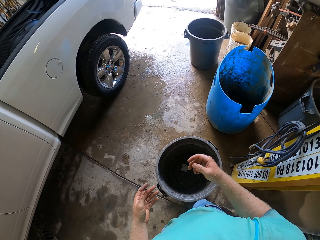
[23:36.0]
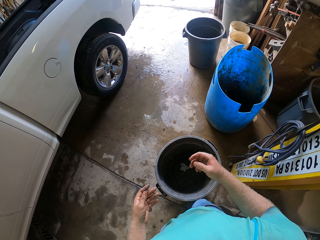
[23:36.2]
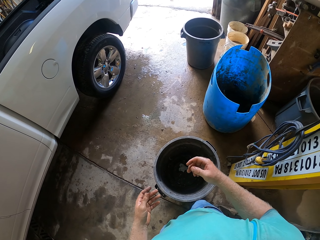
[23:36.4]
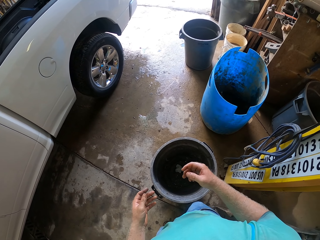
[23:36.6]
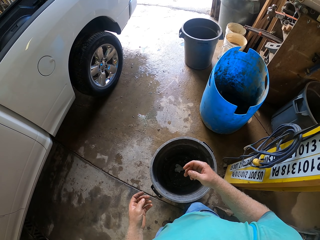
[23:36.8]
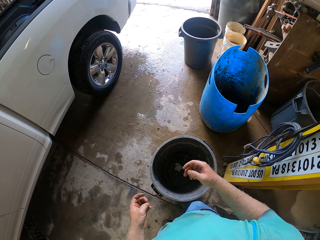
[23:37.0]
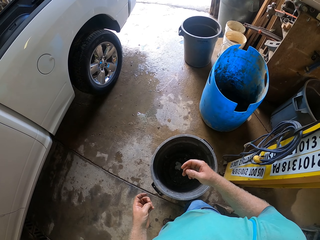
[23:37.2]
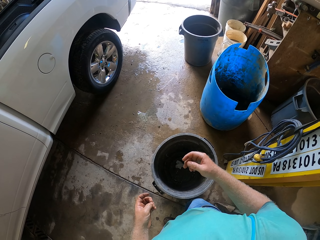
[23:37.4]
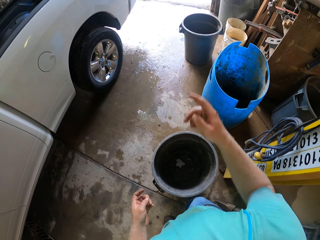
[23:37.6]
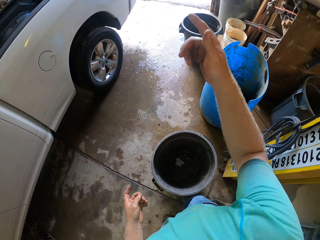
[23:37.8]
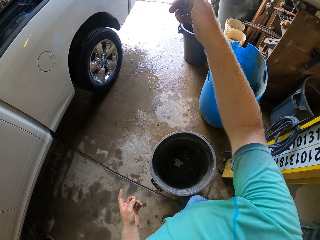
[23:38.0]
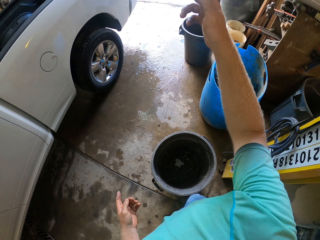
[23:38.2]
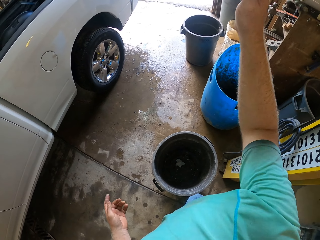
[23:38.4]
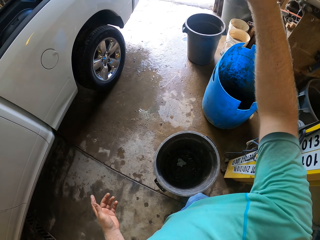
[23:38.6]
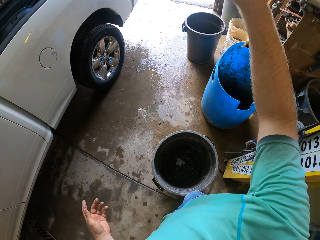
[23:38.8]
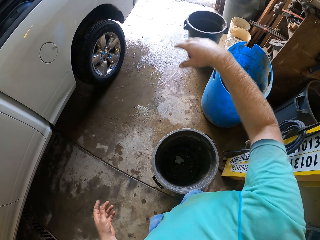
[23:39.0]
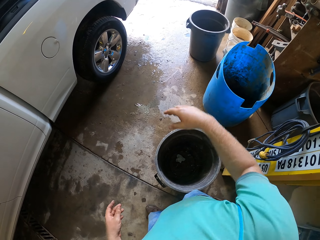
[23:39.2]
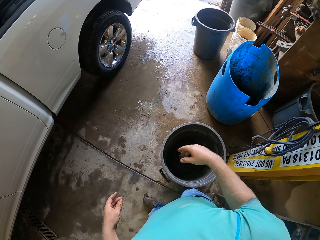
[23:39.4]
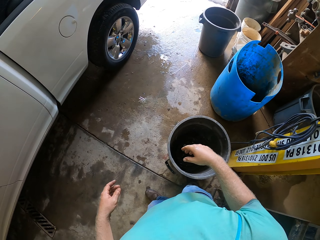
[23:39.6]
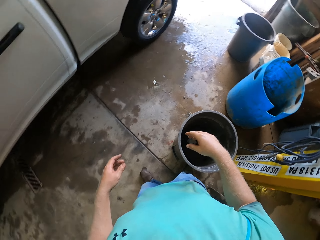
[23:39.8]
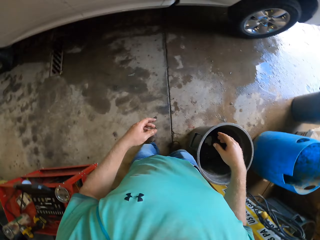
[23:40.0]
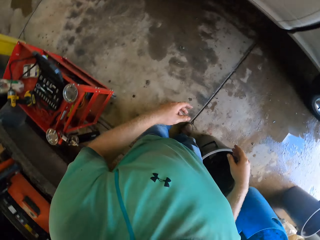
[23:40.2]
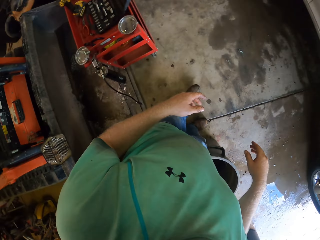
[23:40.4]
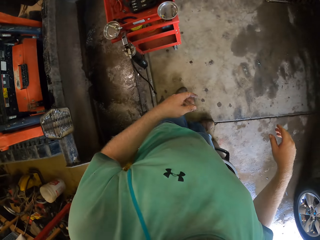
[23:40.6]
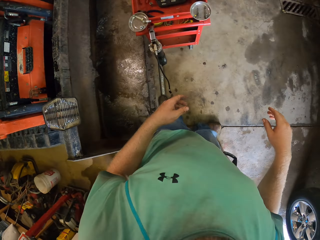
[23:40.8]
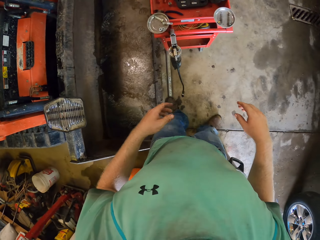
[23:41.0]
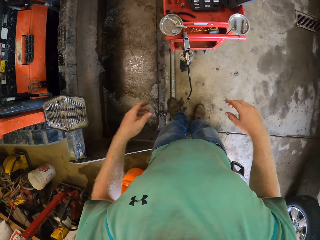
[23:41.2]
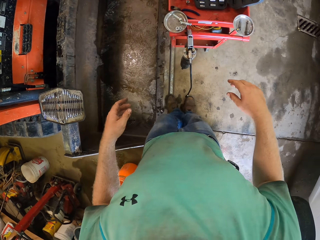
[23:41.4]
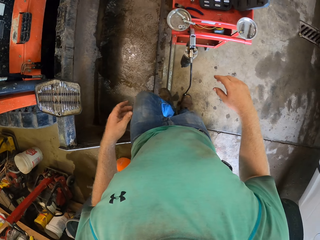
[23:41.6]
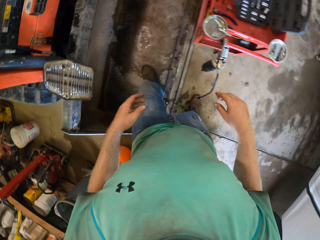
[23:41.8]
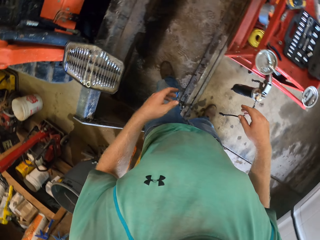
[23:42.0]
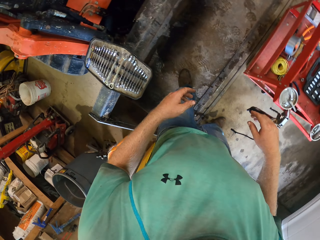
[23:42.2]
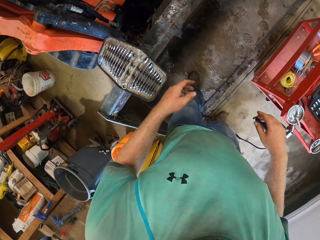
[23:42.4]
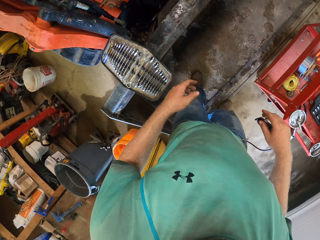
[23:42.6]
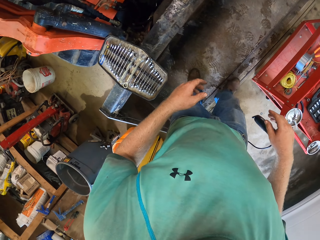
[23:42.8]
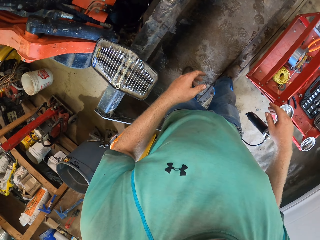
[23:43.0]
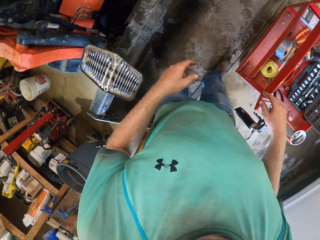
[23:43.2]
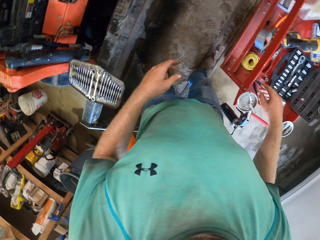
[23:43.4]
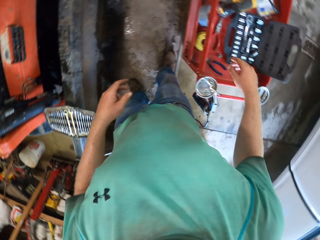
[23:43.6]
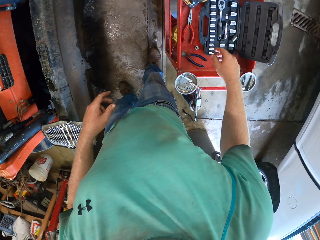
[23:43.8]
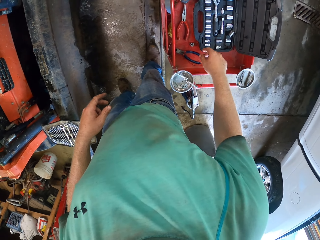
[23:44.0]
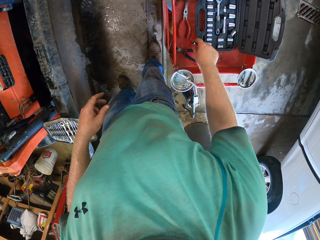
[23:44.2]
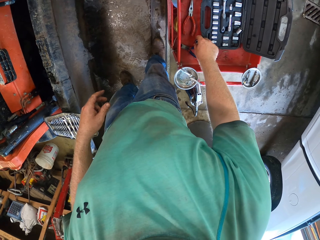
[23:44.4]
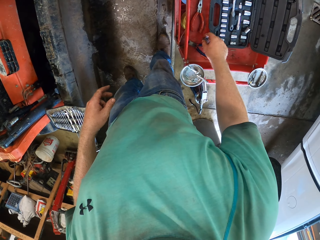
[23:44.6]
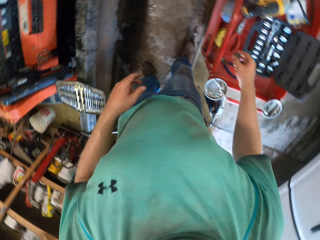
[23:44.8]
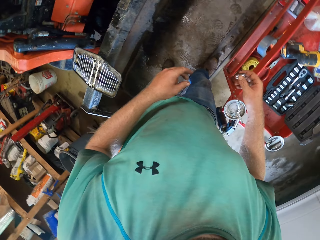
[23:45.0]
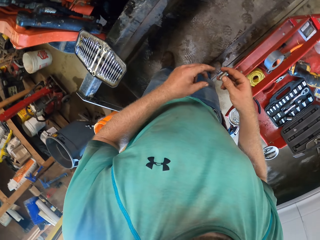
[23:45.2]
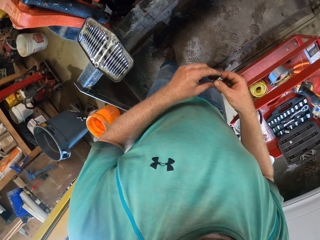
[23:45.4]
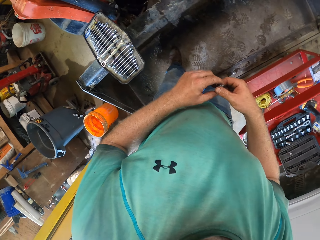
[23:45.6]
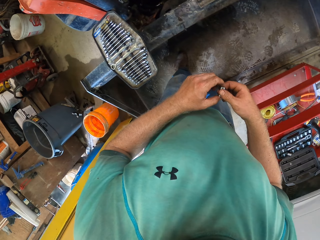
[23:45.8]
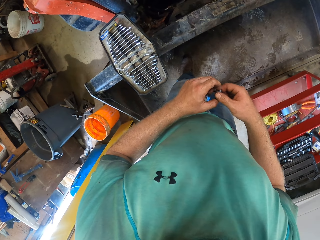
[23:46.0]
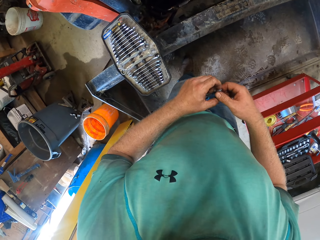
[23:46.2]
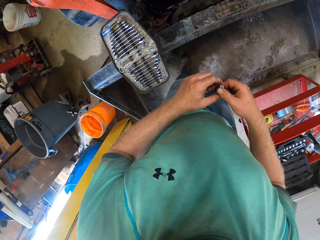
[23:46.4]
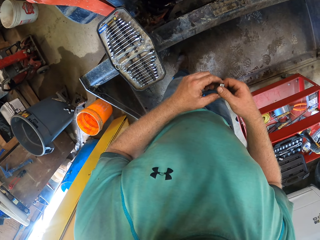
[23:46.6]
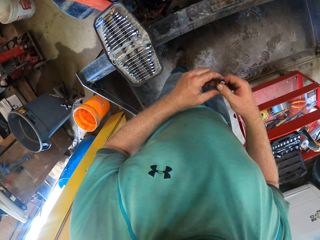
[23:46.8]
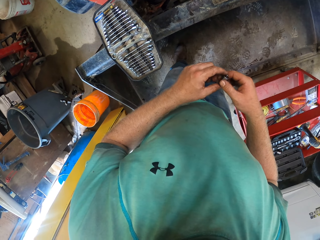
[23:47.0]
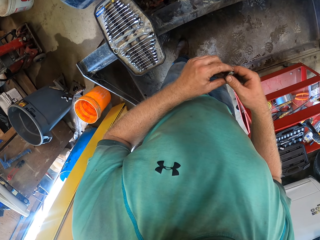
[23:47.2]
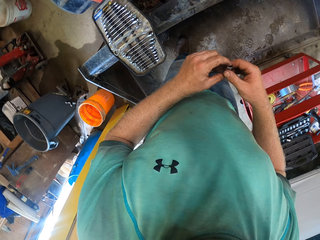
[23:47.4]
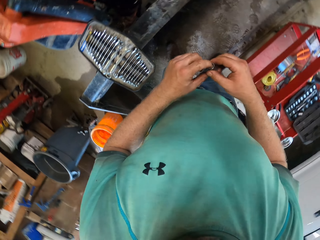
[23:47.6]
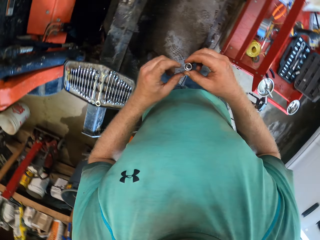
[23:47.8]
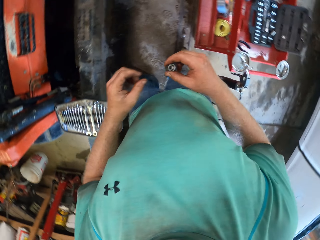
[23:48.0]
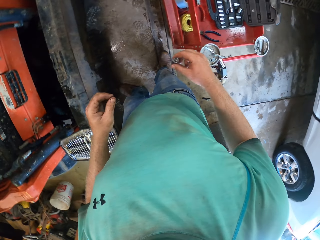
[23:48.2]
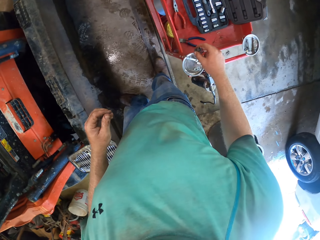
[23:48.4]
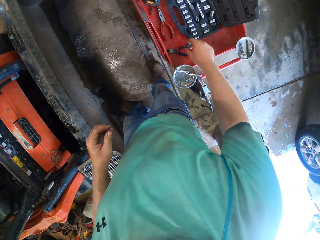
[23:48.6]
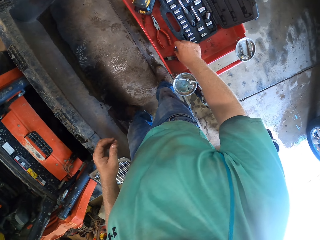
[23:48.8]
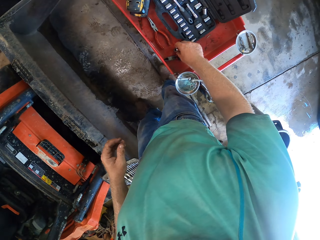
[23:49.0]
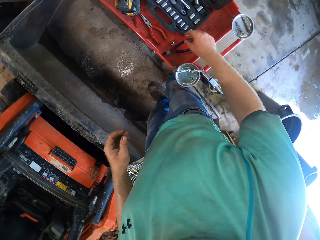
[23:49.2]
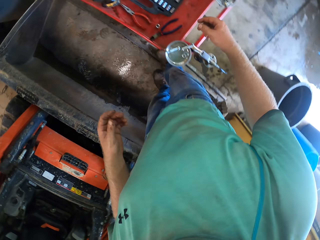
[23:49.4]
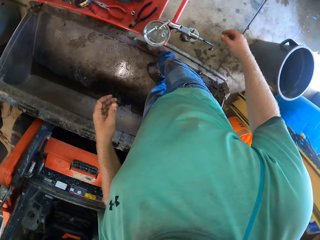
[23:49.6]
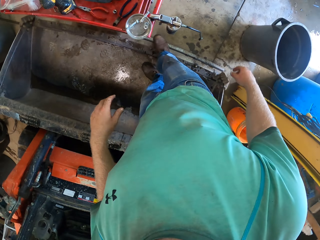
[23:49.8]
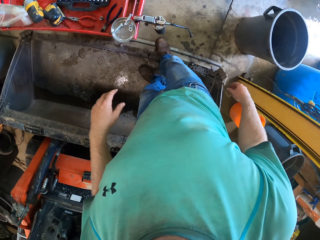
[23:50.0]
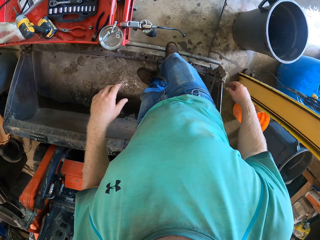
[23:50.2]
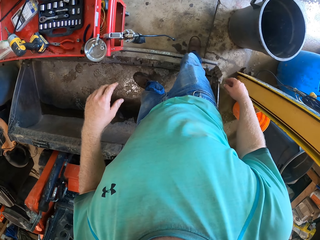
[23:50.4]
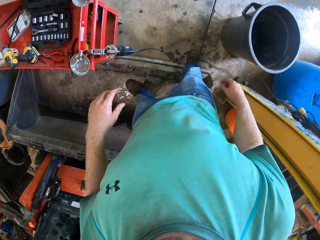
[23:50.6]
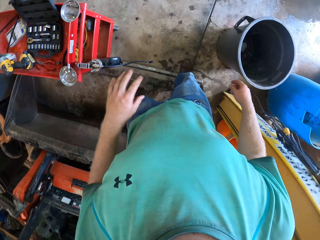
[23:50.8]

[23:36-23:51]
The camera wearer picks the bolt from the table with his right hand. He holds the bolt with both hands. He passes it to his right hand. He drops the bolt on the table with his right hand.

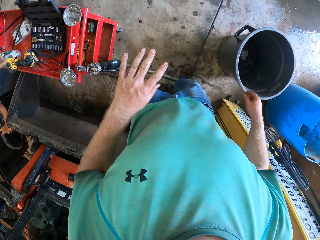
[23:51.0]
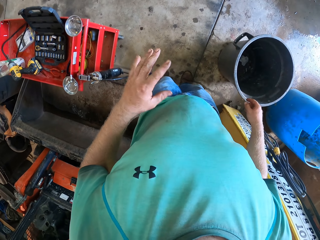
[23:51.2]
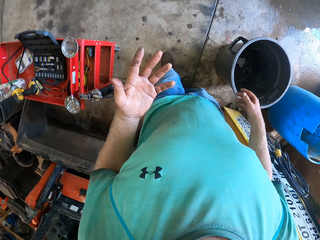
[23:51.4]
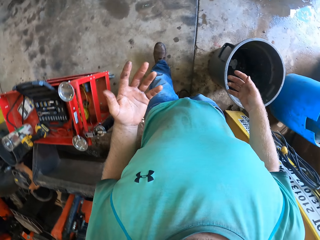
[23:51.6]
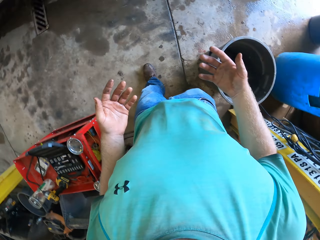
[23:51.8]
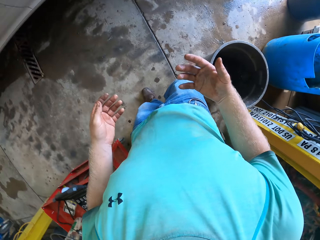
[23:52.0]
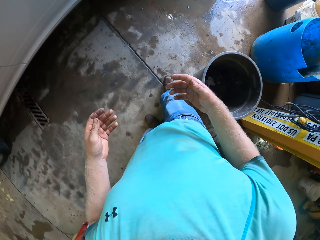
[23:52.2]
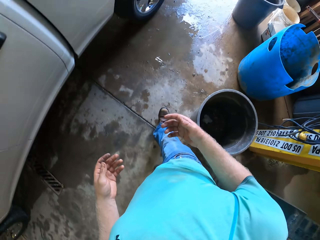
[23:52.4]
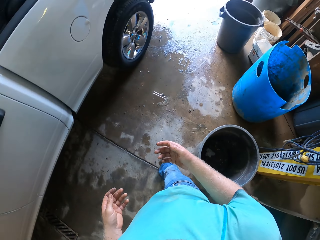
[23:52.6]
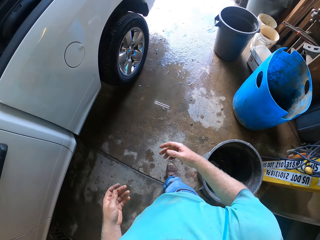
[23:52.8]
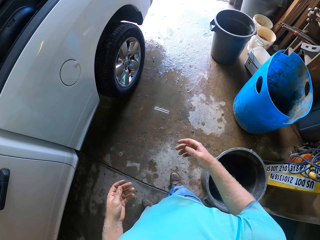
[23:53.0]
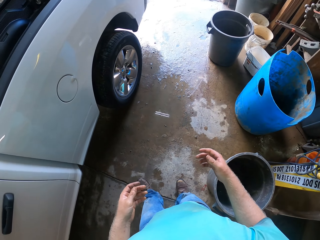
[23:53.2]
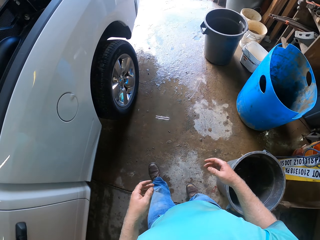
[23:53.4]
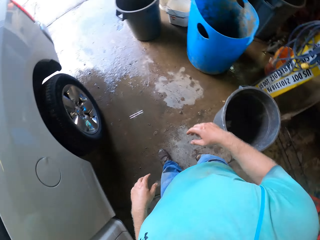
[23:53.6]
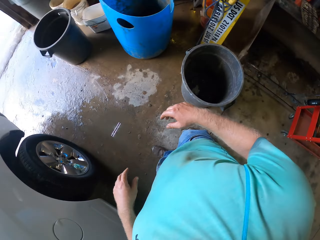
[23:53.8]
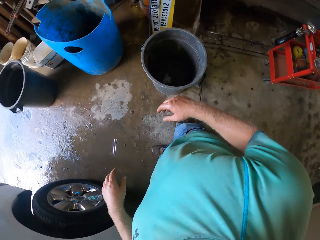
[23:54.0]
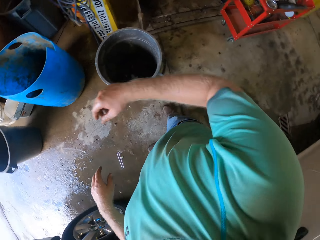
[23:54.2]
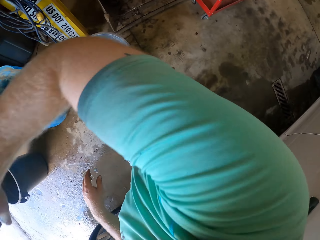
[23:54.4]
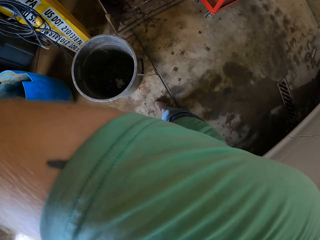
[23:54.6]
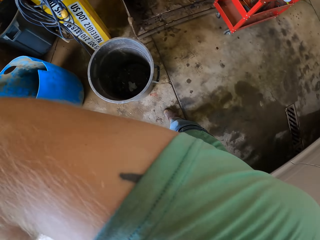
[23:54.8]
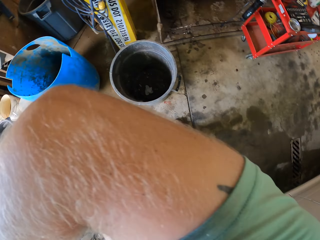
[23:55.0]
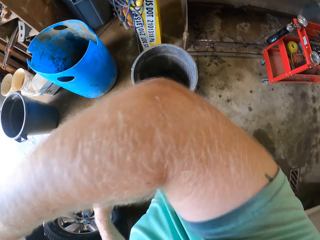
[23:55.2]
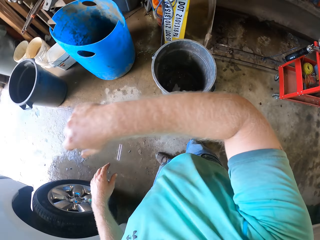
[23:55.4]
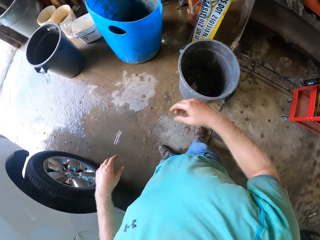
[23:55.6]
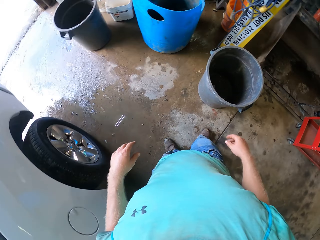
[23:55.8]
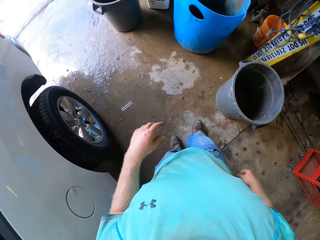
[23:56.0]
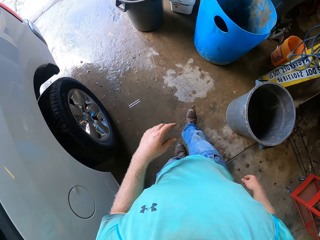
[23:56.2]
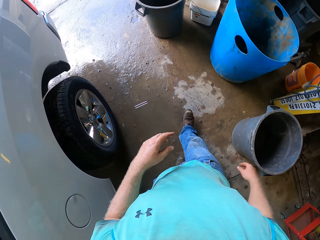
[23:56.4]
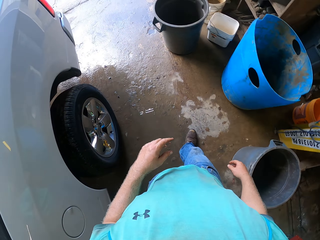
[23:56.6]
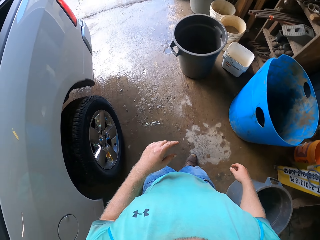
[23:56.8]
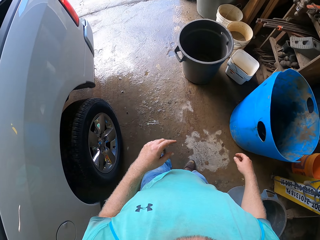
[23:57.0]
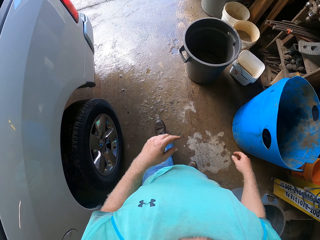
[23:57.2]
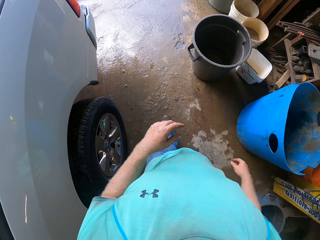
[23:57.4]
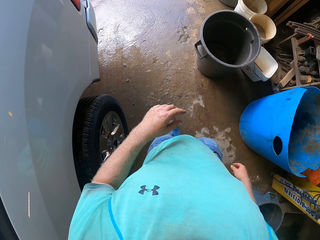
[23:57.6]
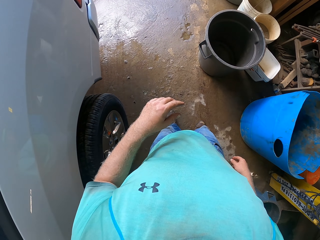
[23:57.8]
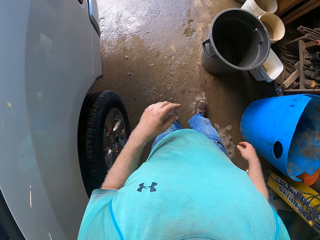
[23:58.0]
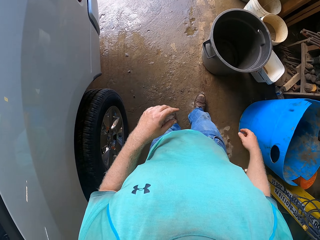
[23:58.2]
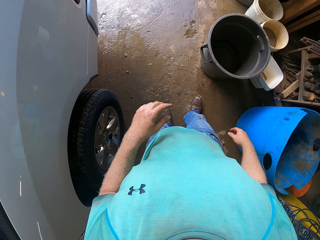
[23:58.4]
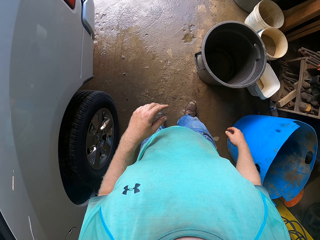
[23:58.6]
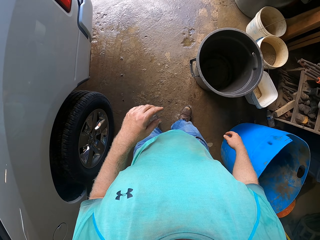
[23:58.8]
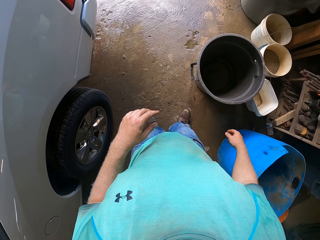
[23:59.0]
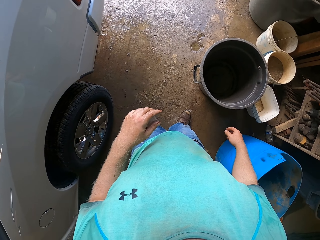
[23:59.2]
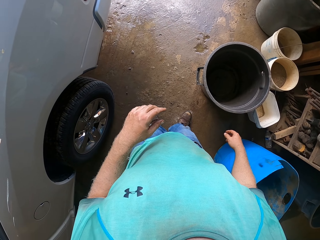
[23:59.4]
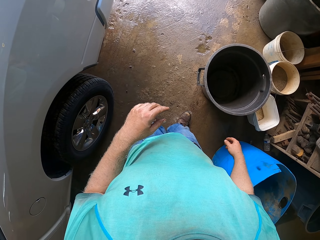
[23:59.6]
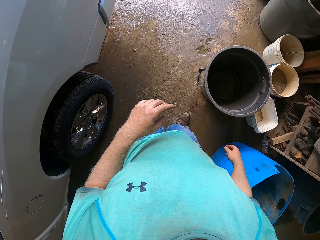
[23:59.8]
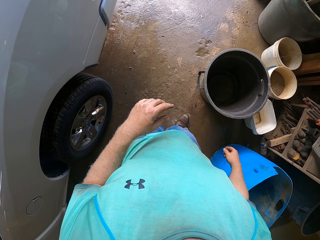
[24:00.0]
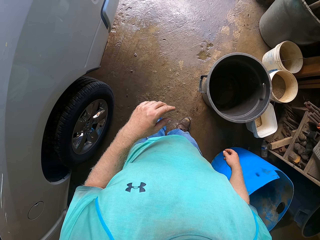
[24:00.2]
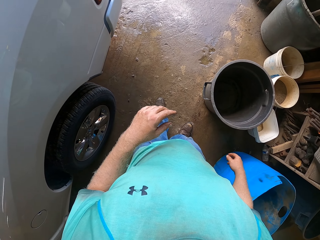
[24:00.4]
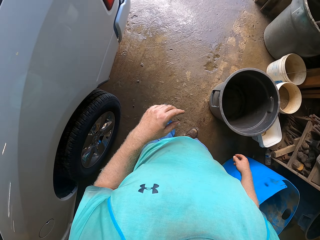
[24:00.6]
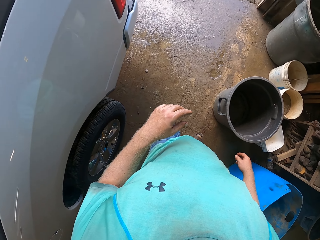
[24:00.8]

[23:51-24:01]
The camera wearer looks at both his hands. He raises his hands to his face. He walks around, lifts his right hand, and walks around.
